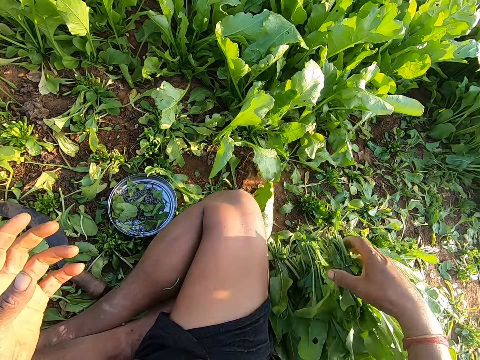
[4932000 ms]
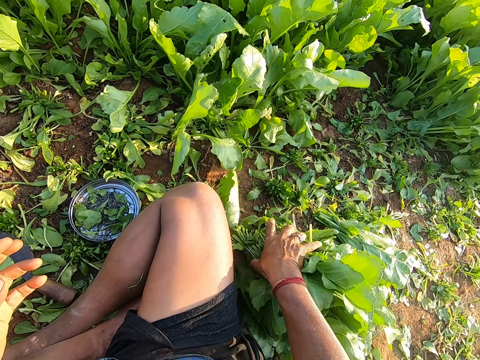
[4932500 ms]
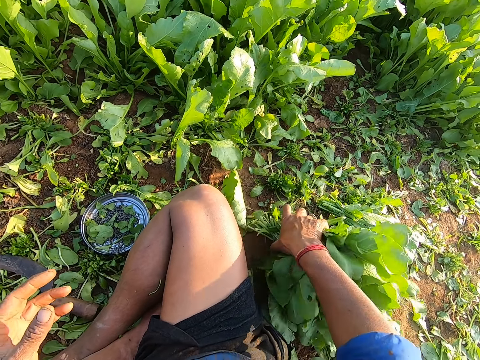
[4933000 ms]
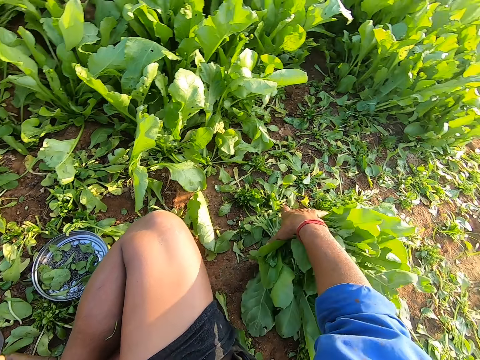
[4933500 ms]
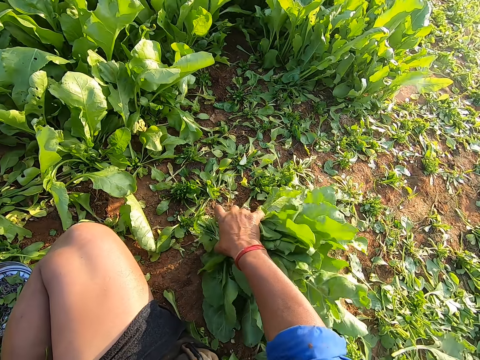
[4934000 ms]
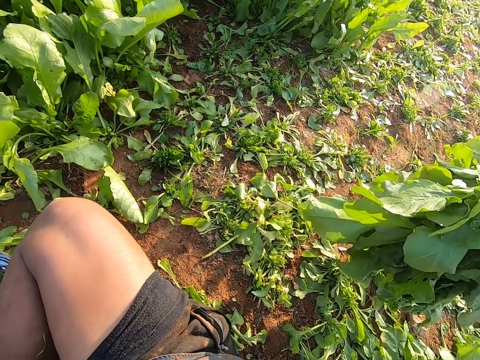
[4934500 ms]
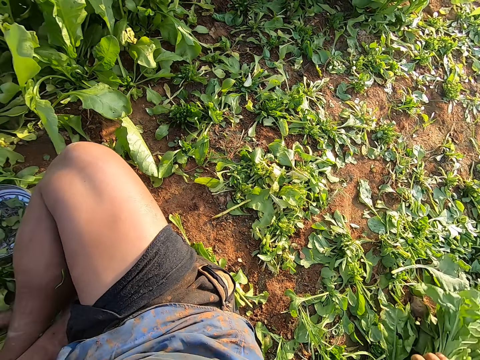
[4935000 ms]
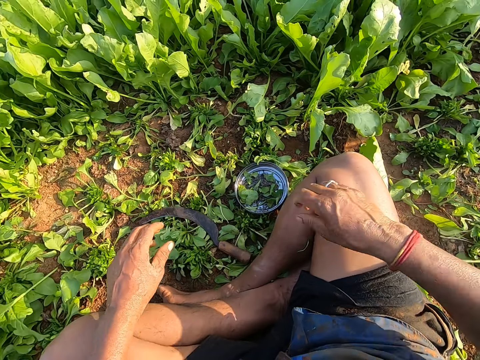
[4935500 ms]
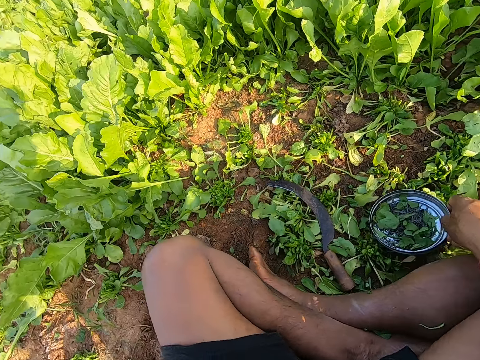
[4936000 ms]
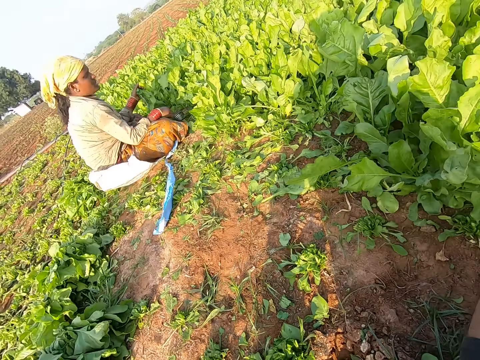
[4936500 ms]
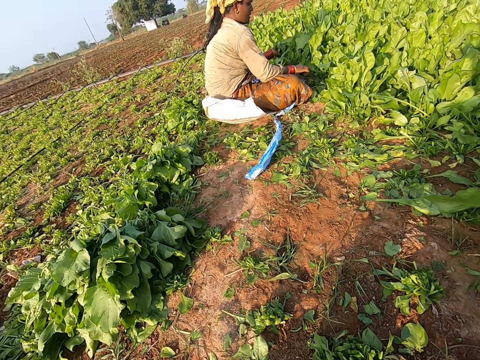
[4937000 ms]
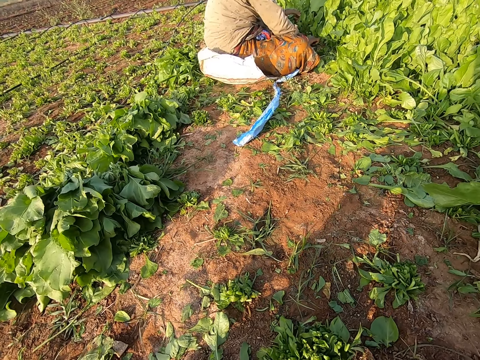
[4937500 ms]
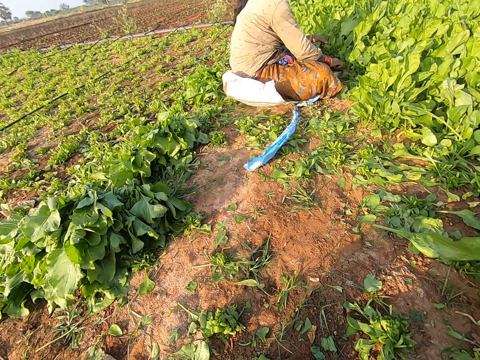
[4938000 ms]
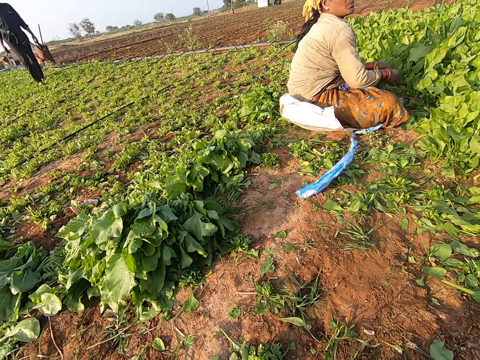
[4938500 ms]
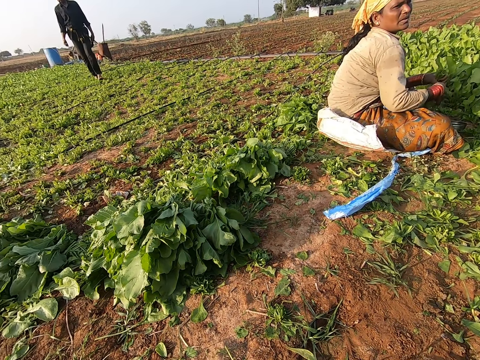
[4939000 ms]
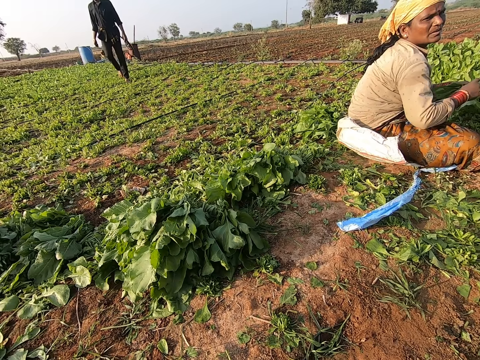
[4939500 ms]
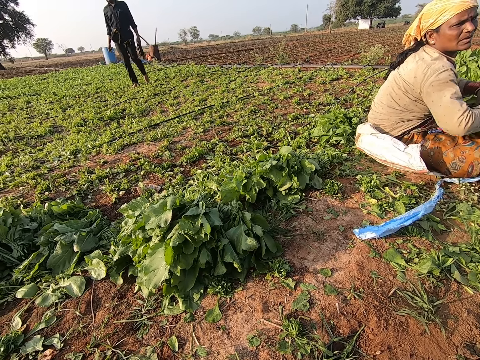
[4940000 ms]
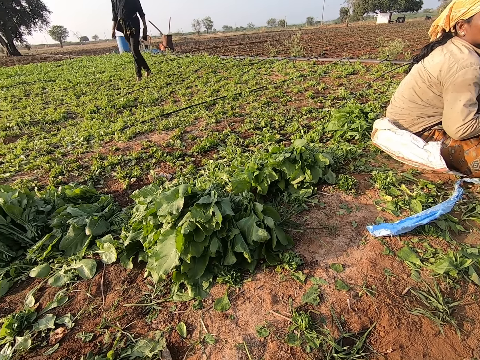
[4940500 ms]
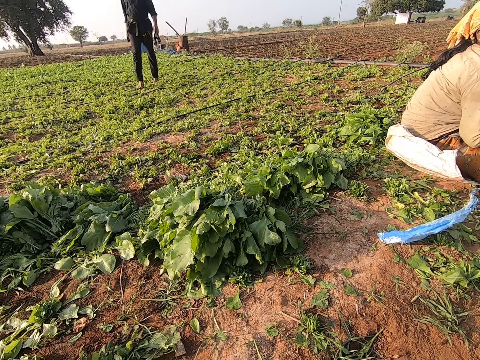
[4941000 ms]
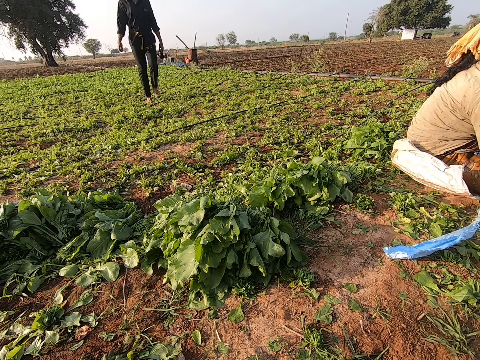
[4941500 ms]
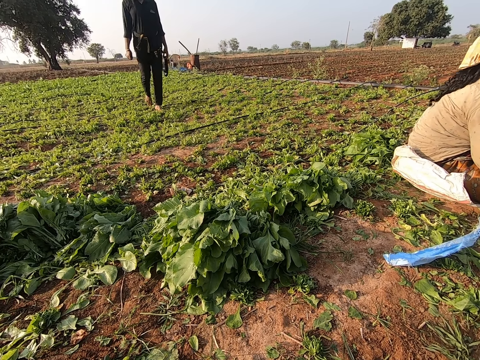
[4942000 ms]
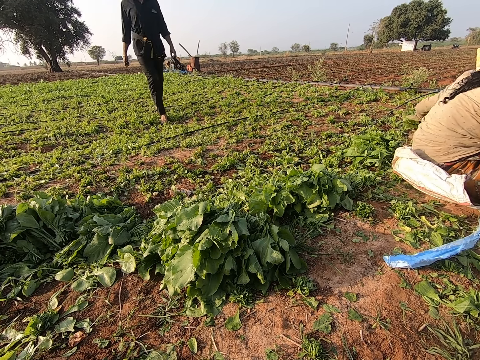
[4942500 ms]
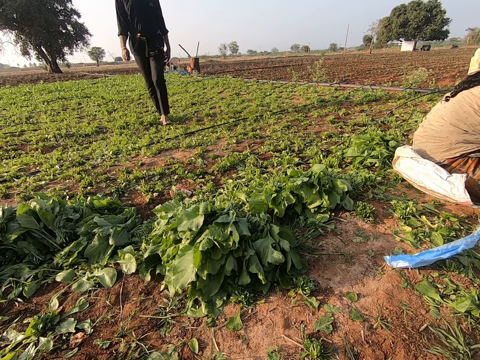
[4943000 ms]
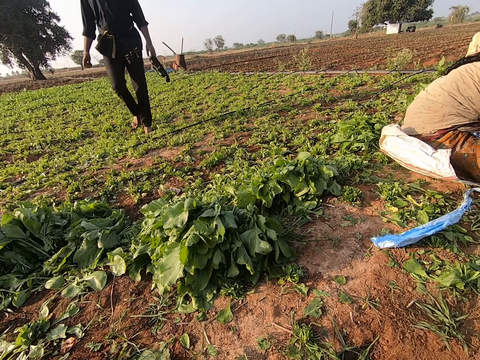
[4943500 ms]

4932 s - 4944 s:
The camera wearer drops the spinach leaves on the ground with his right hand. They move the spinach leaves on the ground with his right hand. They pick up the bundles of spinach. They put the bundles of spinach on the ground. They pick up the tin. They look around. A woman binds spinach leaves with a rubber band in her right hand. A man walks towards the camera wearer. The camera wearer interacts with the man.

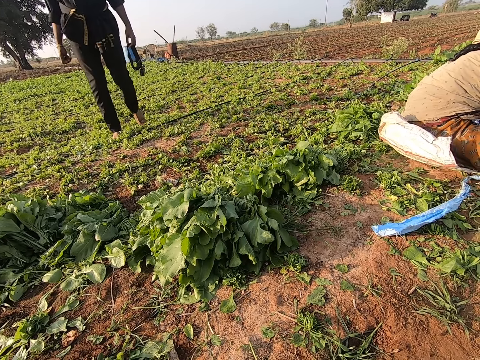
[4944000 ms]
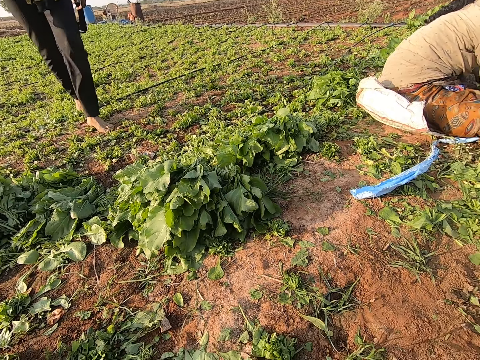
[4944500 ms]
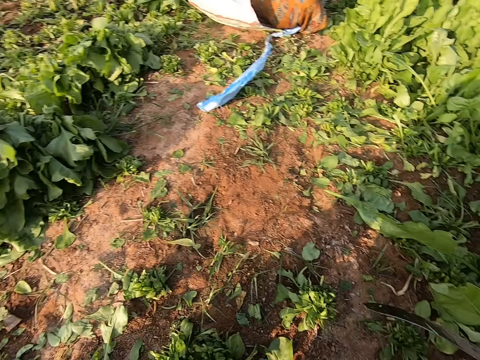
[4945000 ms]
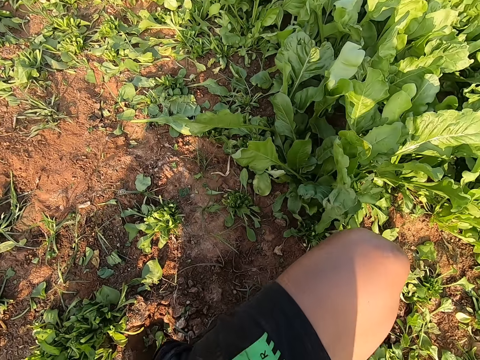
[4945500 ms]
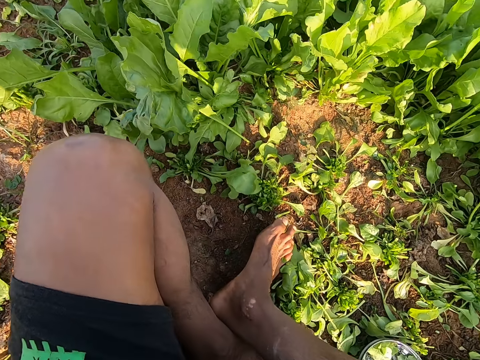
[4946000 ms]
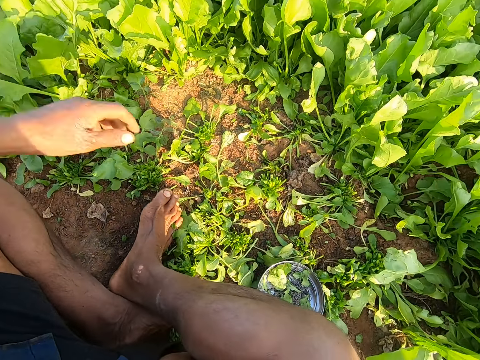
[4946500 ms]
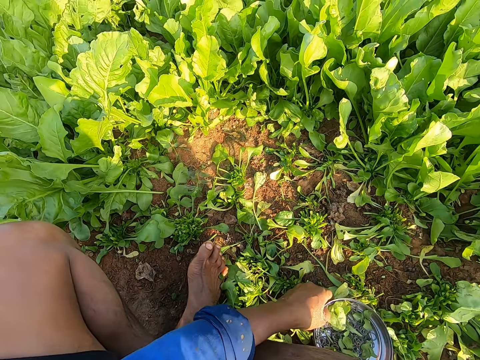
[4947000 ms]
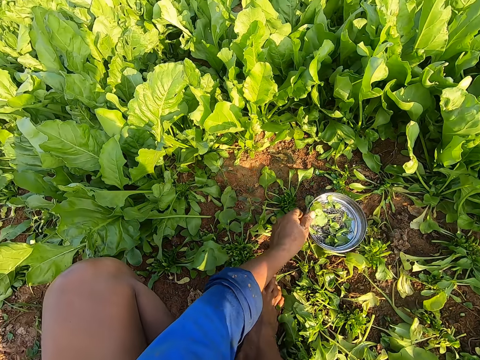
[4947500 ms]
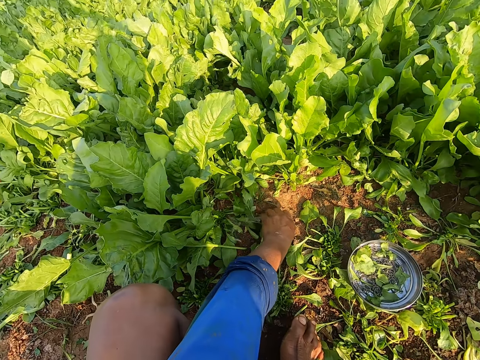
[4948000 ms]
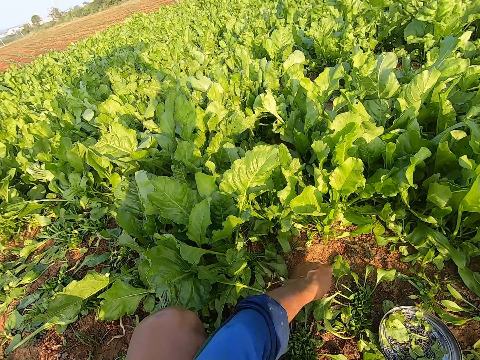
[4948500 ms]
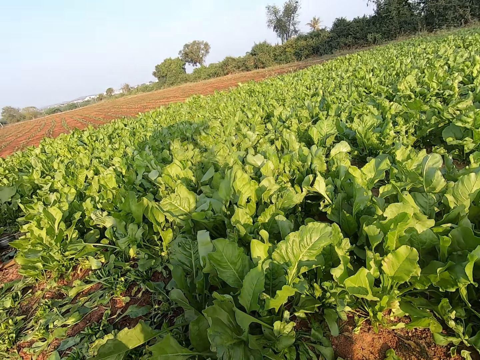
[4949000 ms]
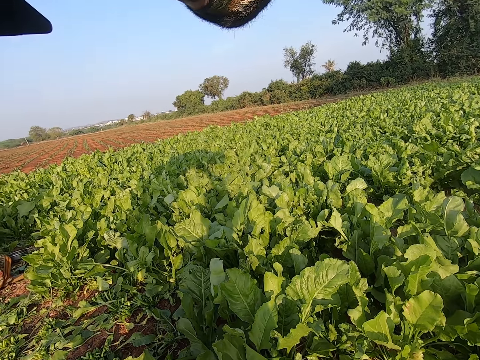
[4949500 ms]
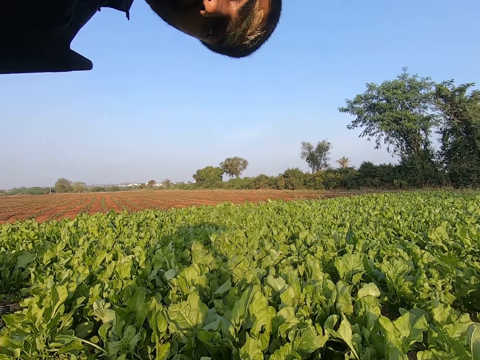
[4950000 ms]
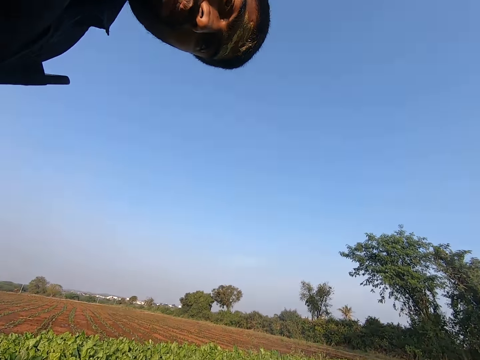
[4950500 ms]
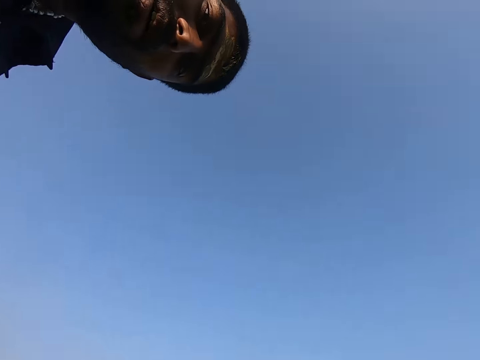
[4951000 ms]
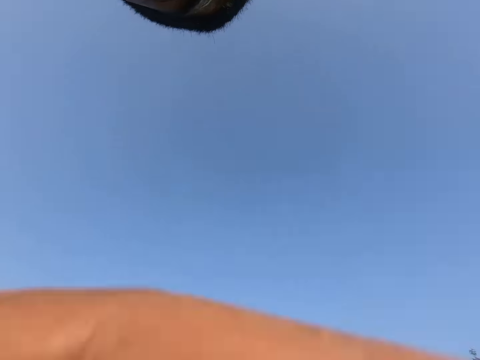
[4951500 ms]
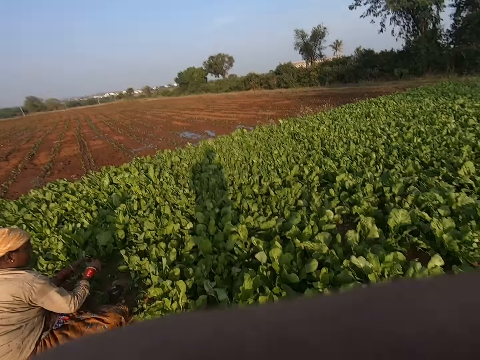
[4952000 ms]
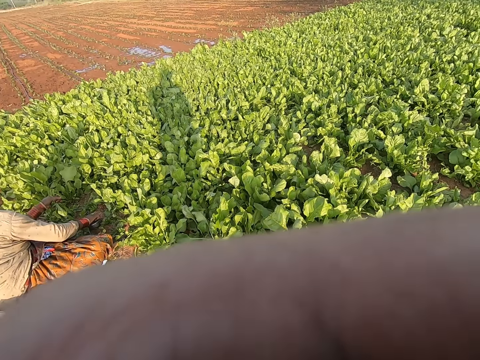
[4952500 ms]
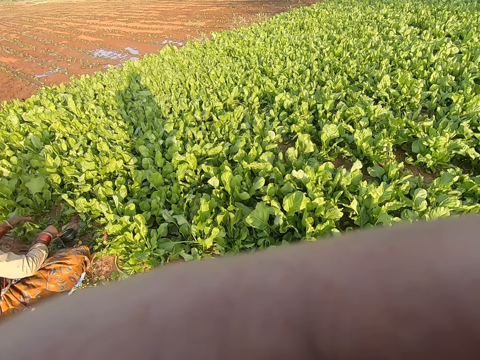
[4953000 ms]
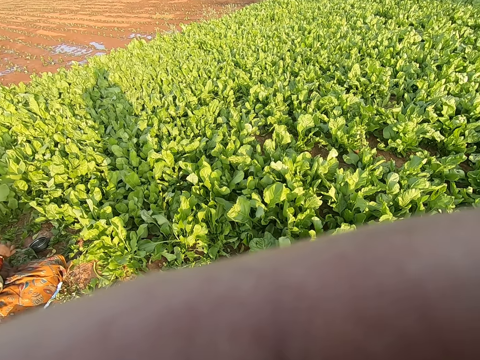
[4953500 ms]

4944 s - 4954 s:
The camera wearer moves the plate of rubber bands on the ground with his left hand. He picks some weeds and looks at a man. Another man talks with the camera wearer. A woman picks a rubber band from the plate on the ground with her right hand. The camera wearer adjusts the camera.
